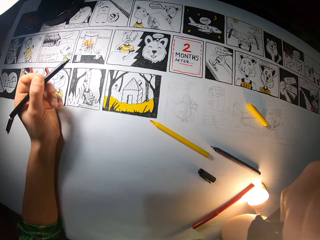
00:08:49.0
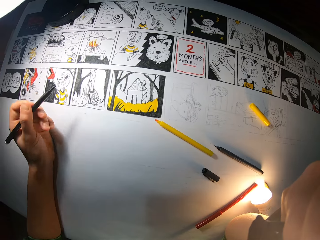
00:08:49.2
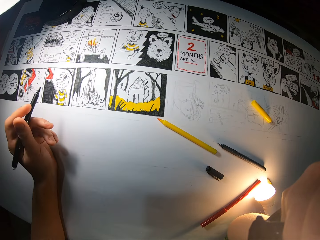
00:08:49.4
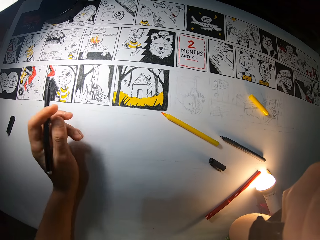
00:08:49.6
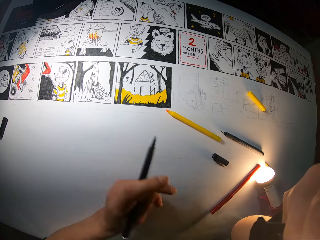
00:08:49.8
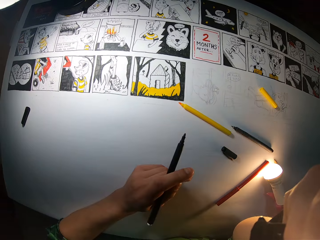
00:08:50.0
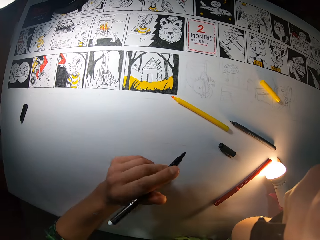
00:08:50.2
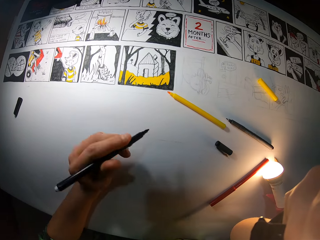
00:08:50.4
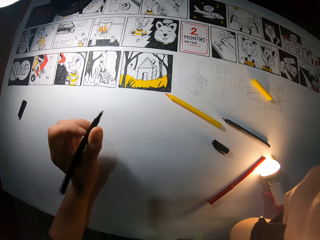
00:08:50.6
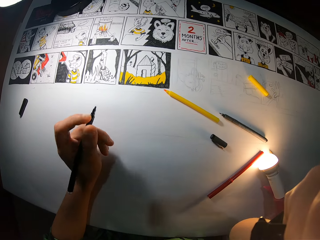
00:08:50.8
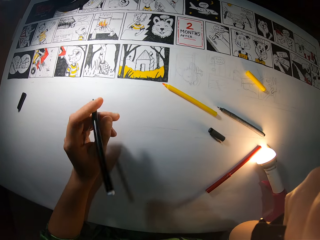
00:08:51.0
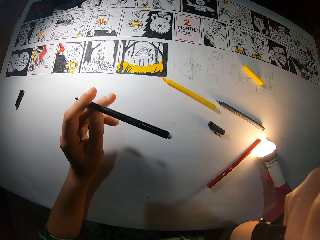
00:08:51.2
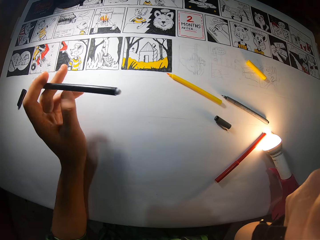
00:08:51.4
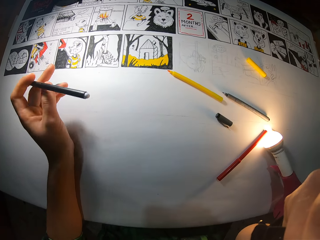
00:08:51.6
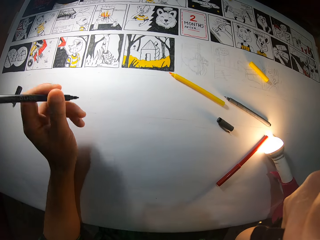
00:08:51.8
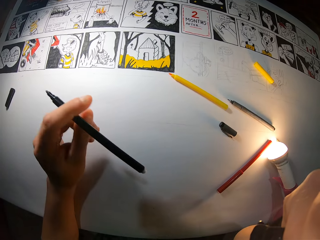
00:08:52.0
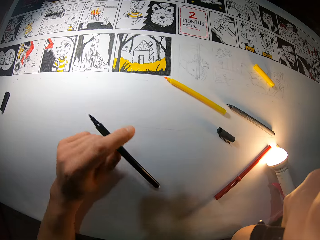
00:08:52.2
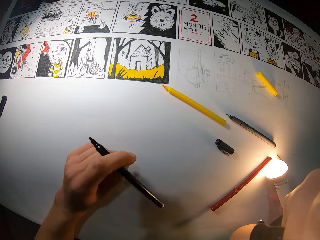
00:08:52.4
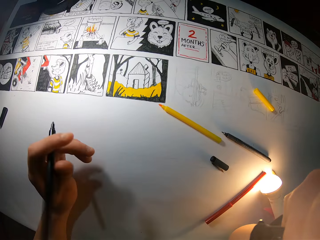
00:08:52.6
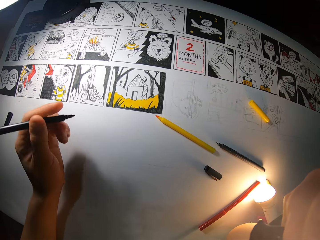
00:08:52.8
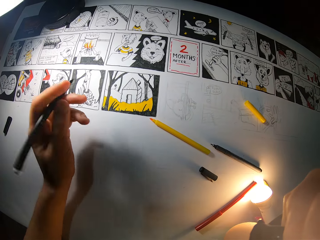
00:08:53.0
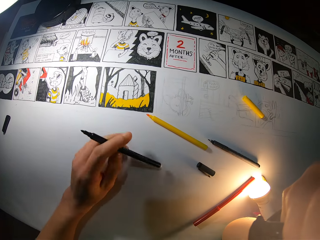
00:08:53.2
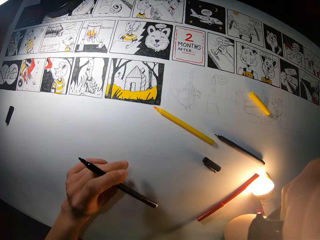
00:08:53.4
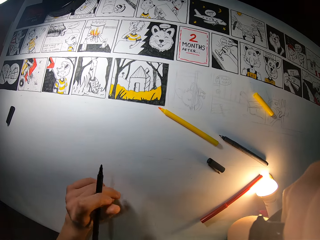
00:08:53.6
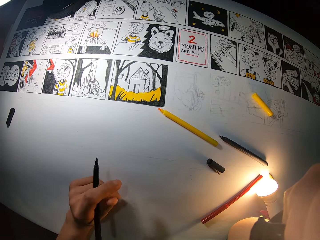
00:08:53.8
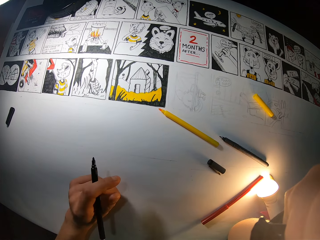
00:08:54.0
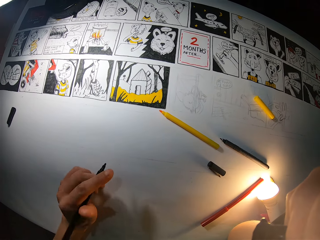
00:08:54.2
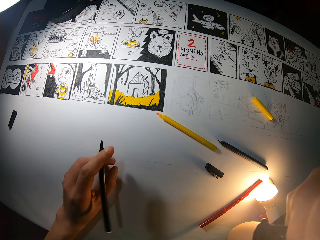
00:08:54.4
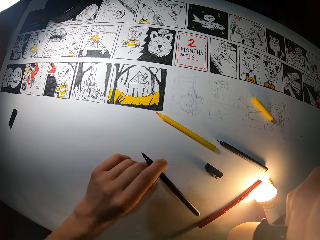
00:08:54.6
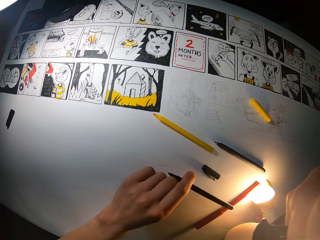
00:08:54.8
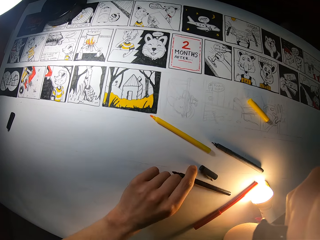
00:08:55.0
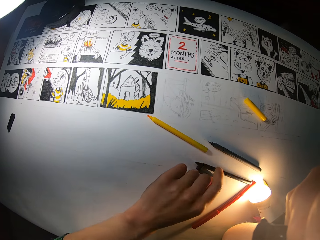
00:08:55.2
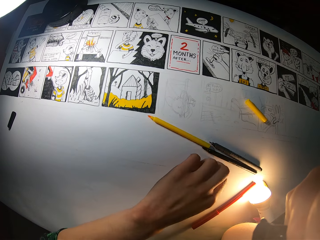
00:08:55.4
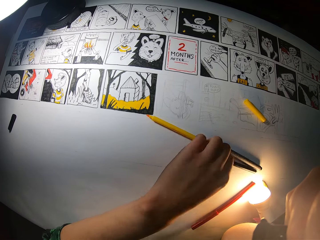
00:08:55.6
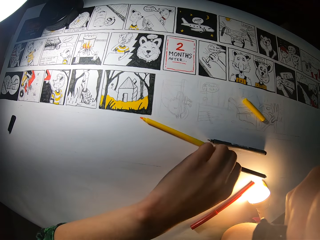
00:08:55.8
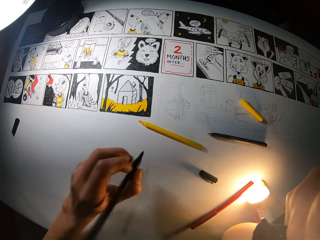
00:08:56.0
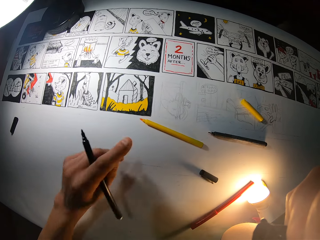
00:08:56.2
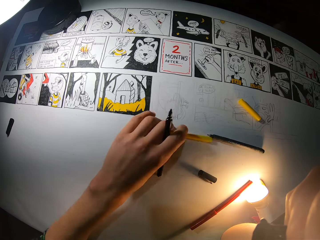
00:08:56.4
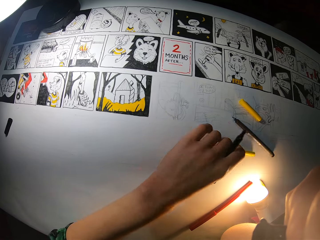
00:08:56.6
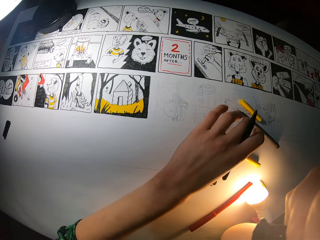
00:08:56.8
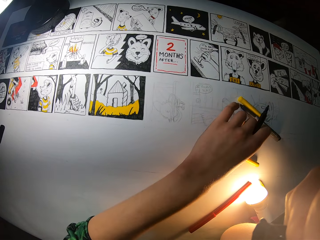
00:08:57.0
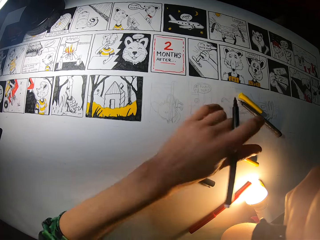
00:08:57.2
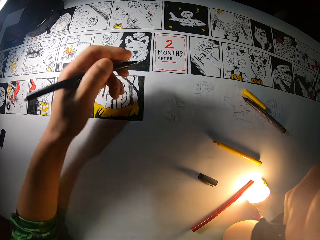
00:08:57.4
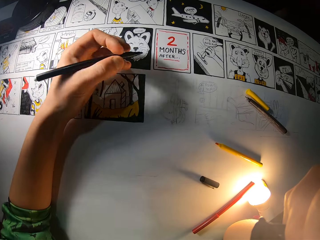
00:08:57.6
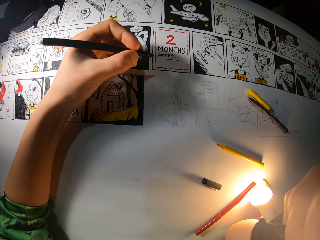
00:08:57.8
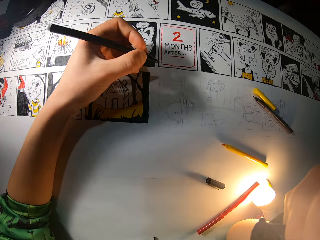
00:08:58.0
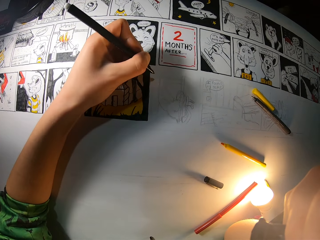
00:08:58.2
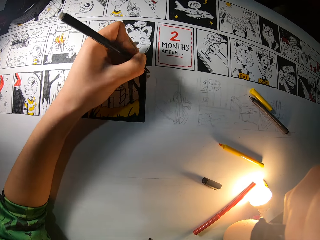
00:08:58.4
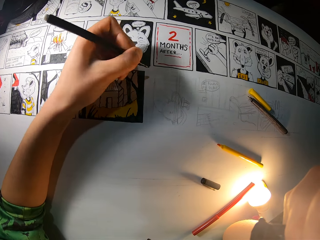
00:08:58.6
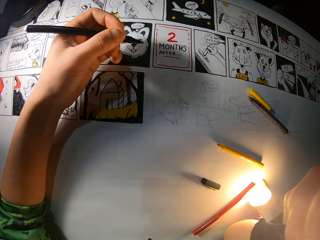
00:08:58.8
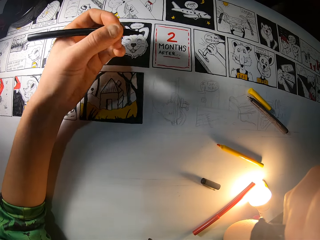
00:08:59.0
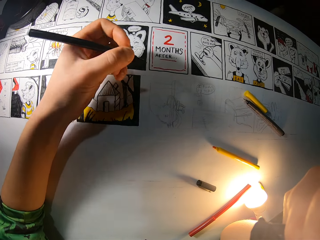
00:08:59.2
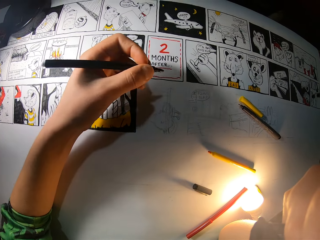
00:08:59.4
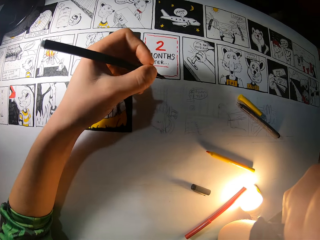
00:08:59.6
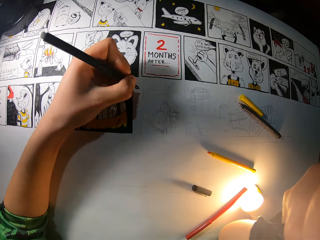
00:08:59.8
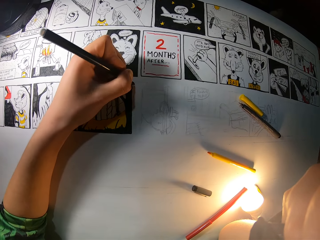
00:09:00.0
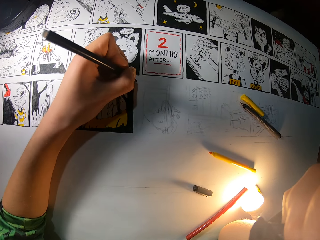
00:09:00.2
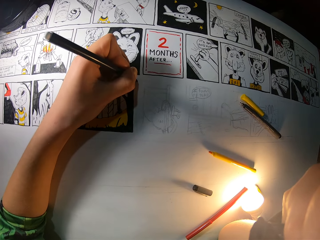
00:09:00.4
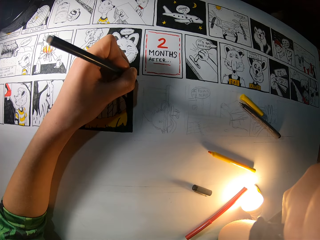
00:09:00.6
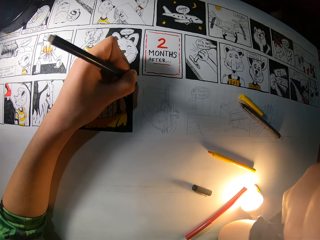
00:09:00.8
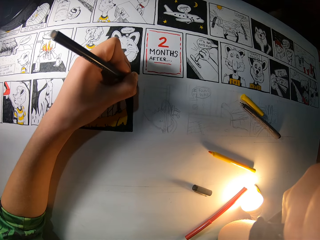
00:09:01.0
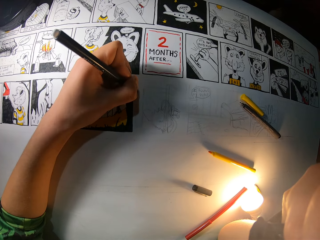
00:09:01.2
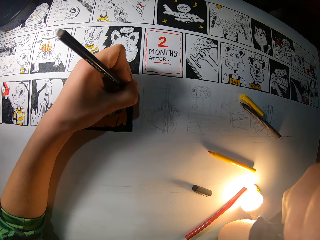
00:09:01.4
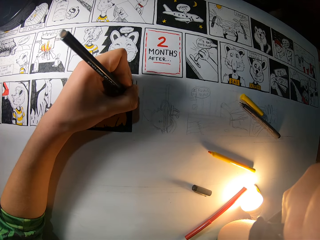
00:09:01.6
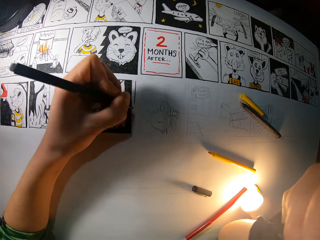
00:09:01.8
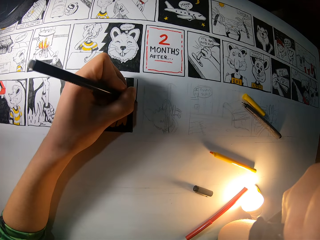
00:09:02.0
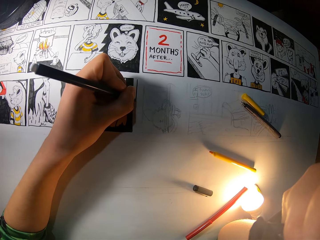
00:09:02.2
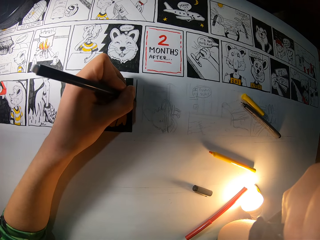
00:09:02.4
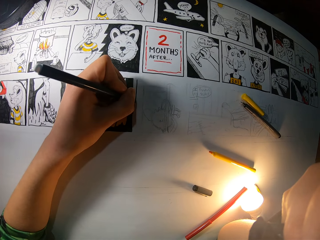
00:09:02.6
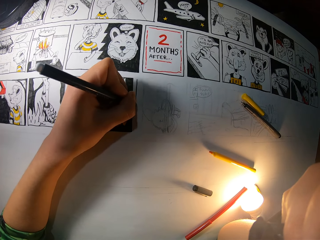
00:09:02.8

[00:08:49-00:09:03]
The camera wearer lifts up the hand. She drops the black marker on the drawing sheet with her left hand. She picks up the black marker from the drawing sheet with her left hand. She moves the yellow marker on the drawing sheet with her left hand. She draws a picture. She colors a drawing on the drawing sheet with the black marker in her left hand.

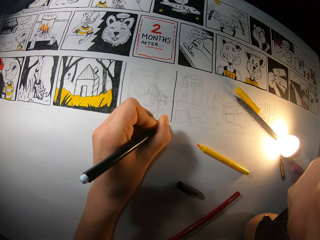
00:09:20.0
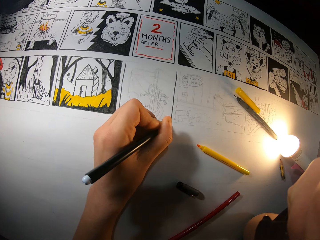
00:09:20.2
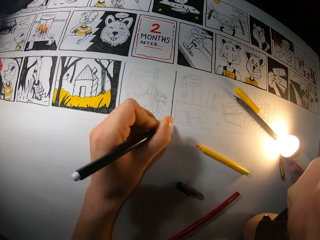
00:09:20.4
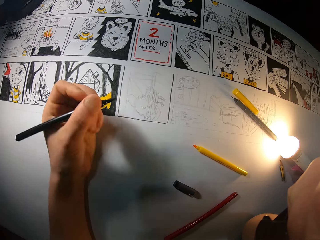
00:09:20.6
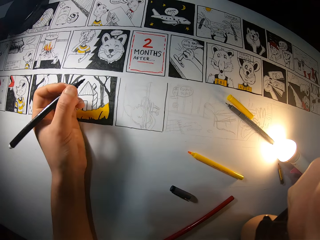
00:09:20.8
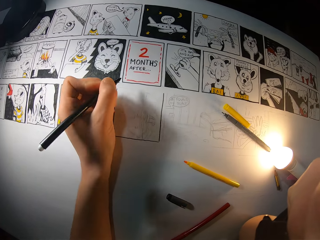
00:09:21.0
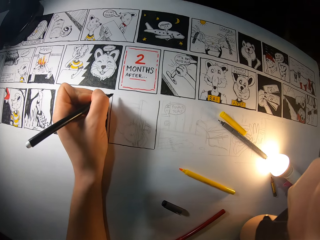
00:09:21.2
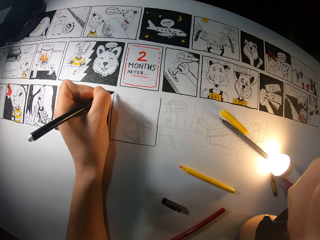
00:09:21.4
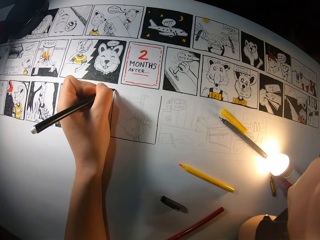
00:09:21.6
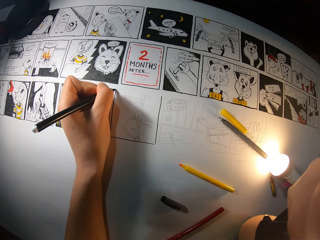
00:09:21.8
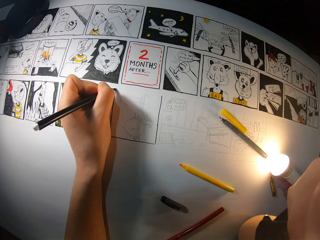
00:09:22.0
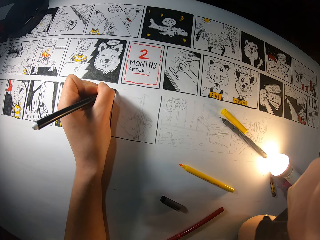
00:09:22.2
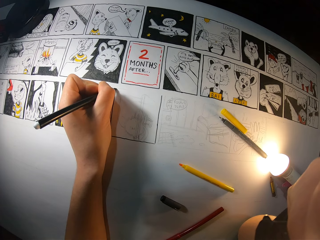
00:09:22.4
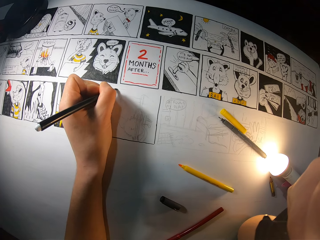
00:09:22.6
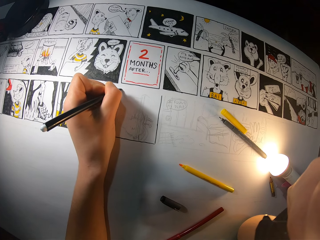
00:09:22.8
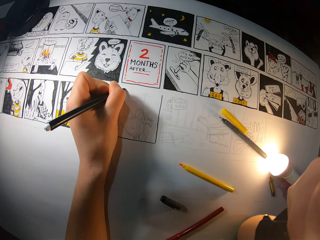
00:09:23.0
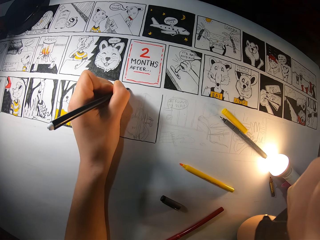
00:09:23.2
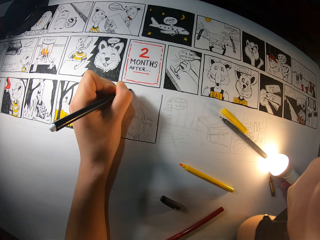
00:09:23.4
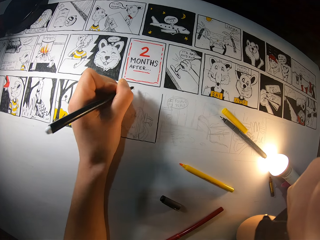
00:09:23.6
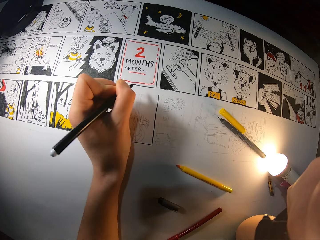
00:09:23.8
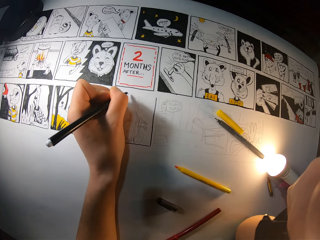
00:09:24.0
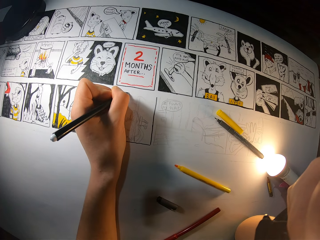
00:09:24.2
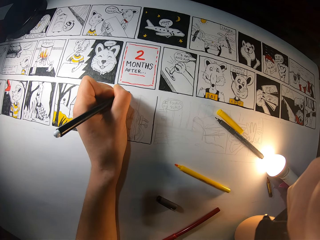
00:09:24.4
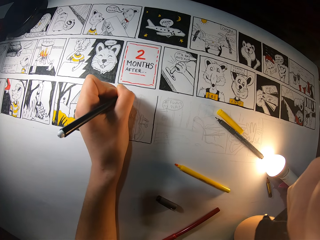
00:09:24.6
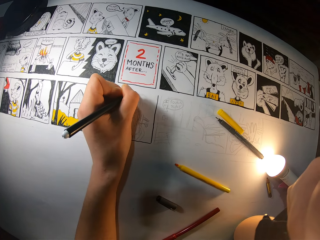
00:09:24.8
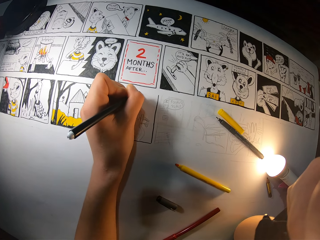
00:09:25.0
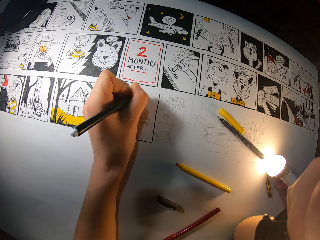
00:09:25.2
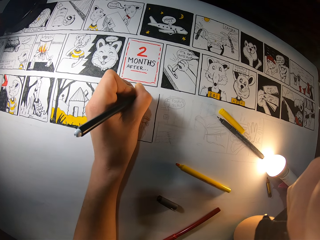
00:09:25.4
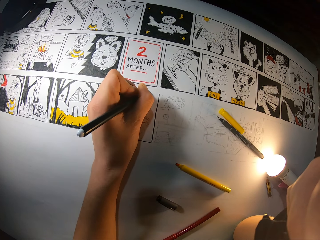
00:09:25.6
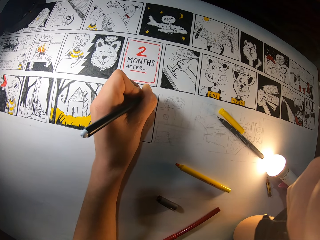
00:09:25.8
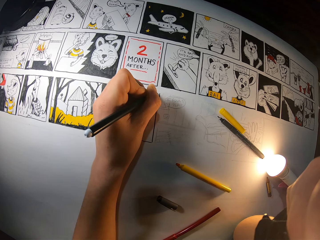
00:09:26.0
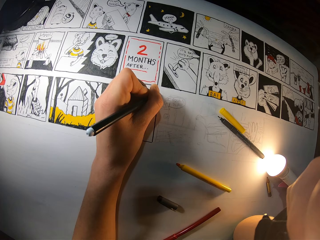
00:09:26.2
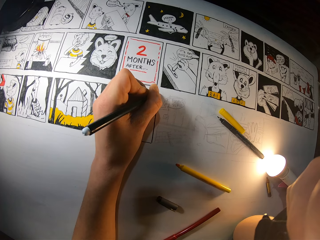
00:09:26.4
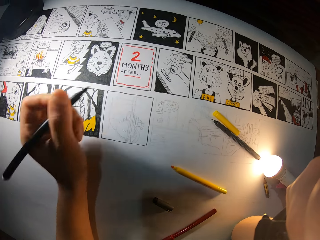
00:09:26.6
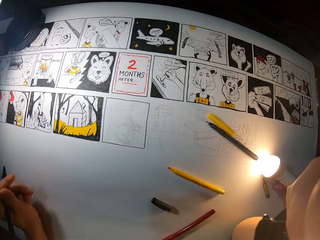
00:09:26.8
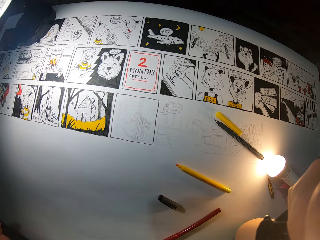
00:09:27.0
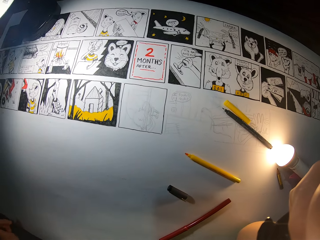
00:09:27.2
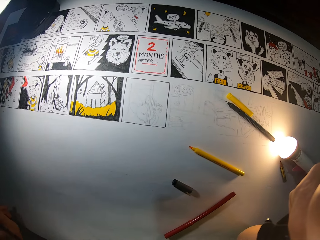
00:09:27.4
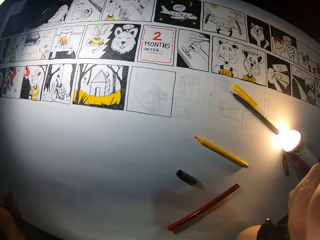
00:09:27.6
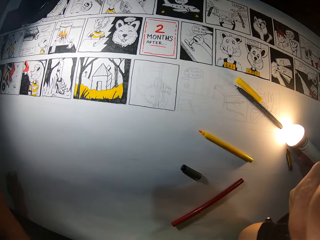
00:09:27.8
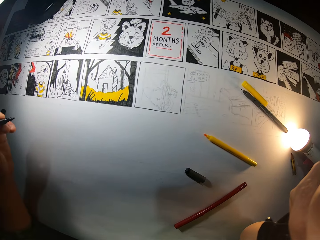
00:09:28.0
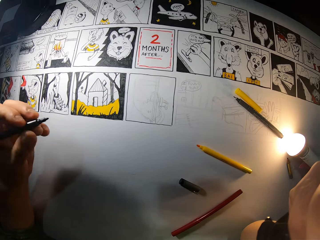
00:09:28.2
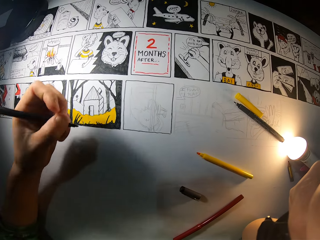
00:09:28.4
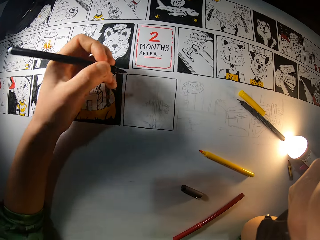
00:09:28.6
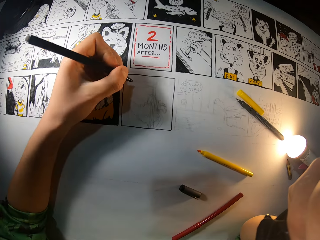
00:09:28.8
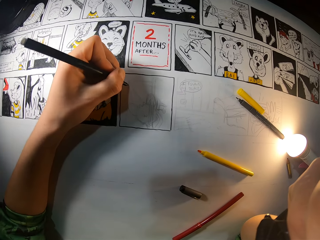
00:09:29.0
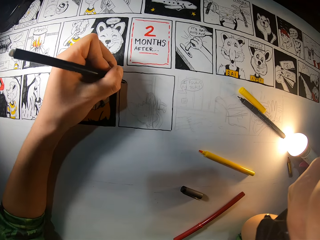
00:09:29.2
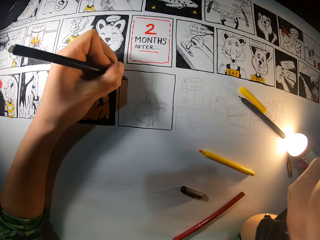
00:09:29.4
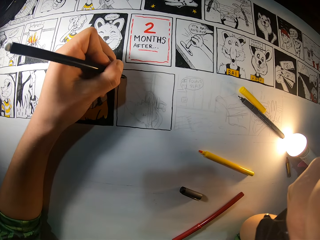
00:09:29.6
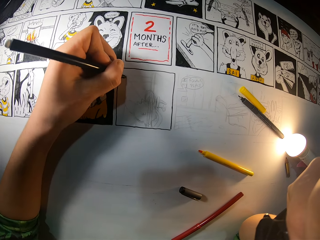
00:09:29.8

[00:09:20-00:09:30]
The camera wearer adjusts the color pen. They color a picture with the color pen. They adjust the hand.
